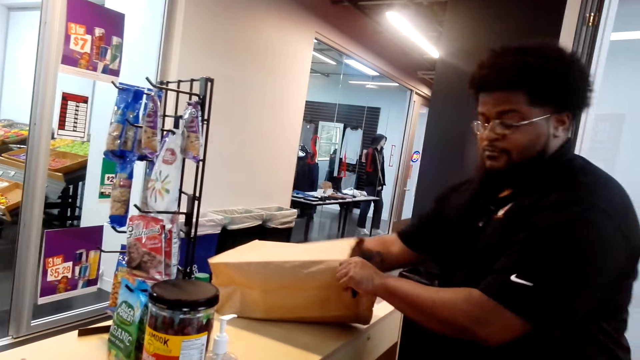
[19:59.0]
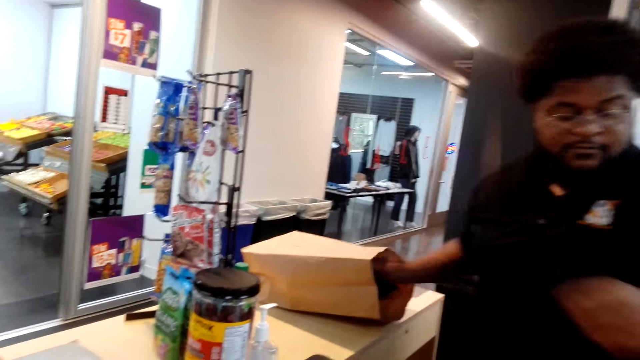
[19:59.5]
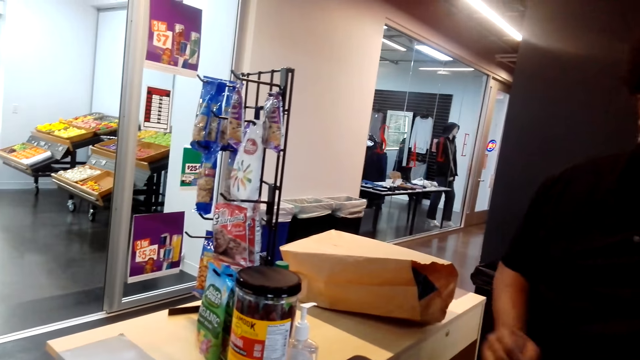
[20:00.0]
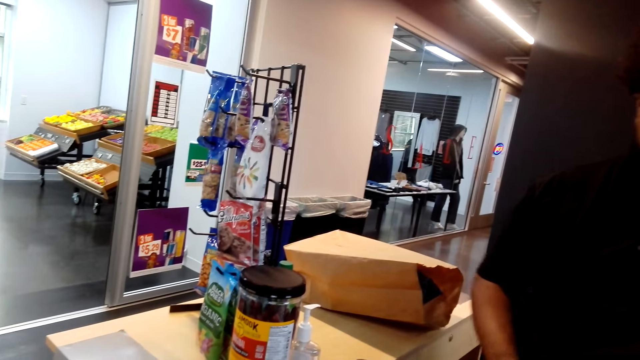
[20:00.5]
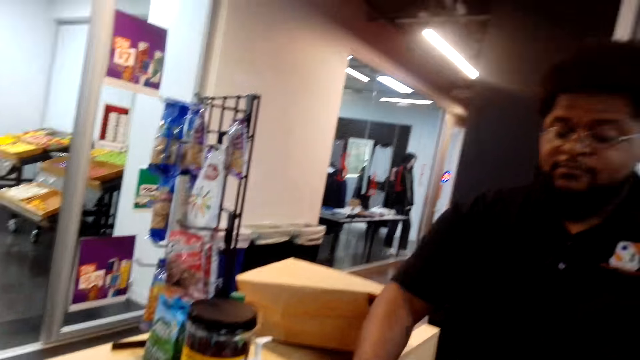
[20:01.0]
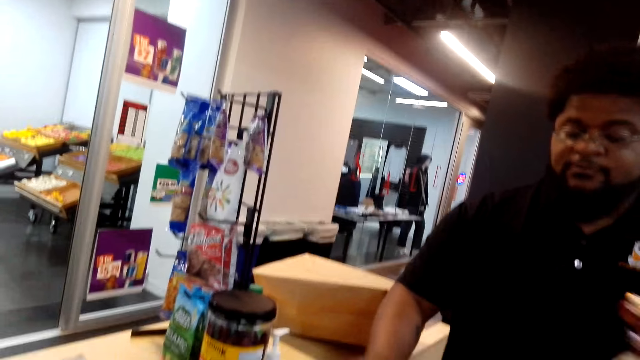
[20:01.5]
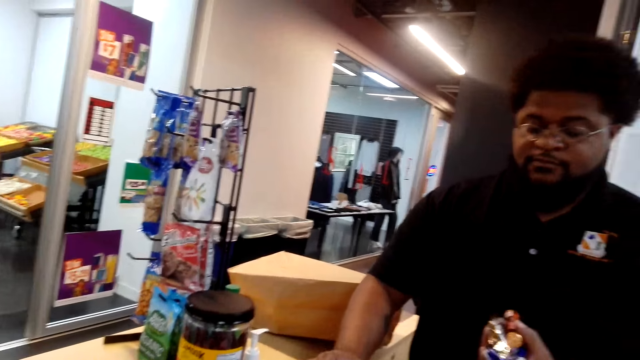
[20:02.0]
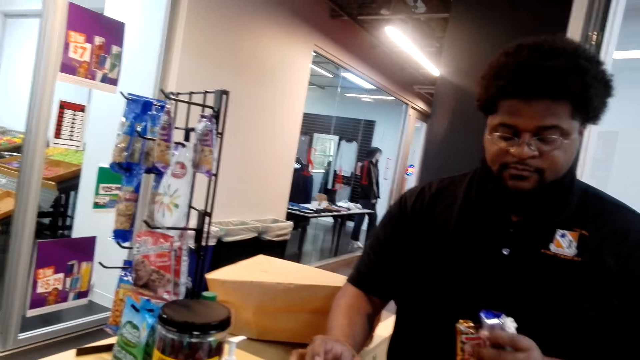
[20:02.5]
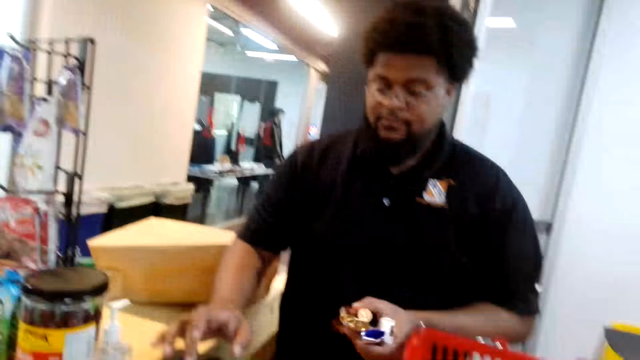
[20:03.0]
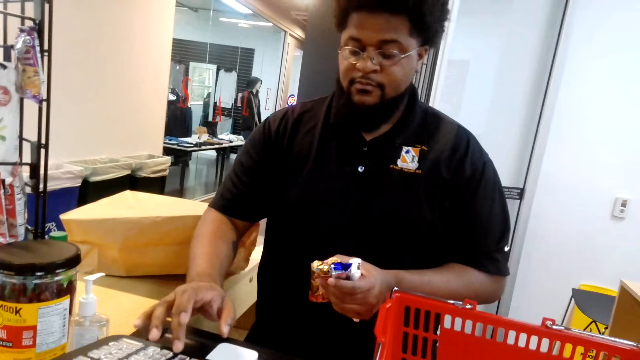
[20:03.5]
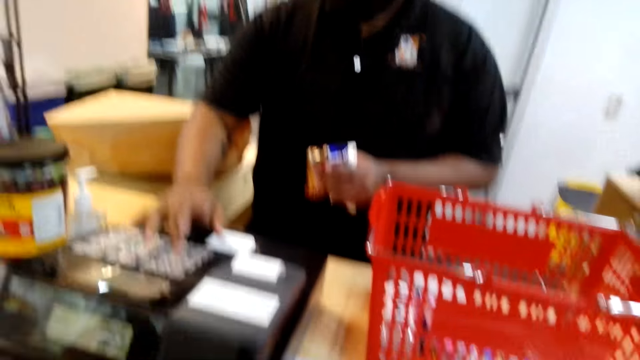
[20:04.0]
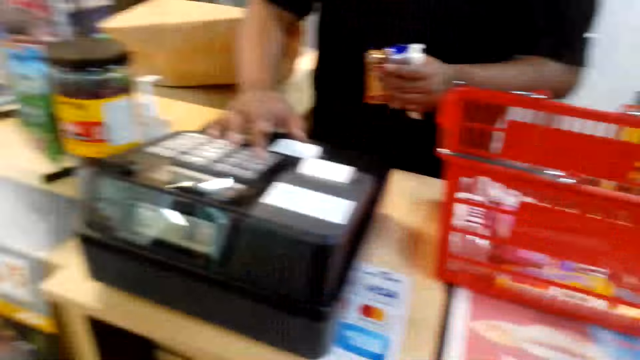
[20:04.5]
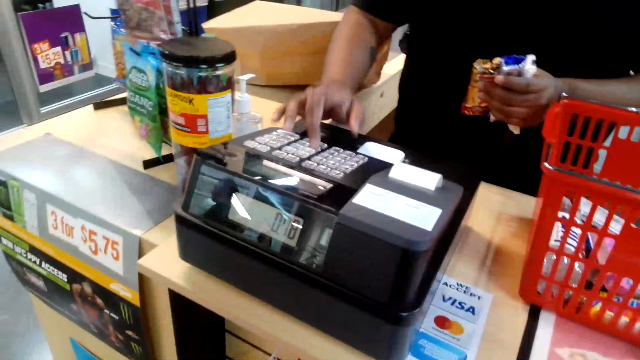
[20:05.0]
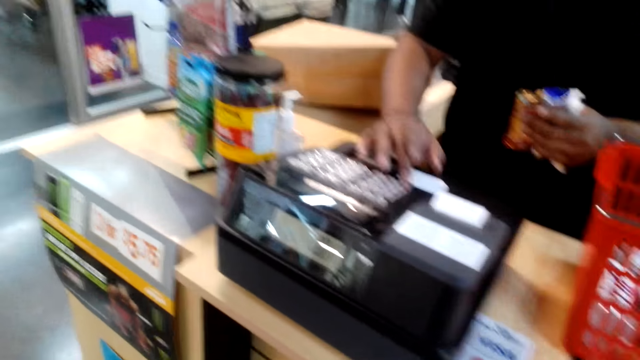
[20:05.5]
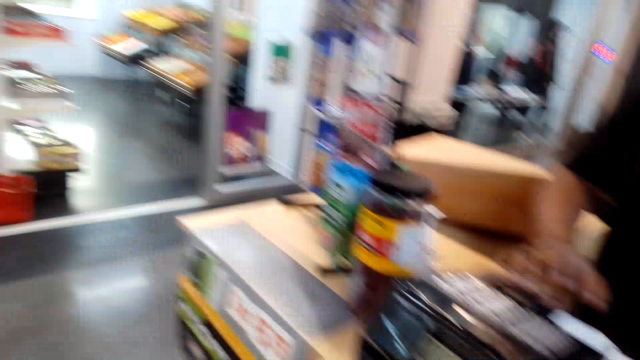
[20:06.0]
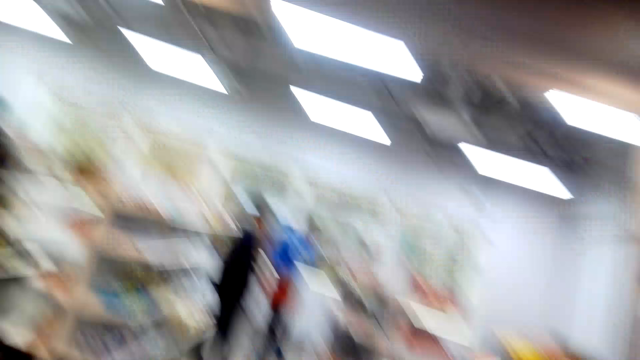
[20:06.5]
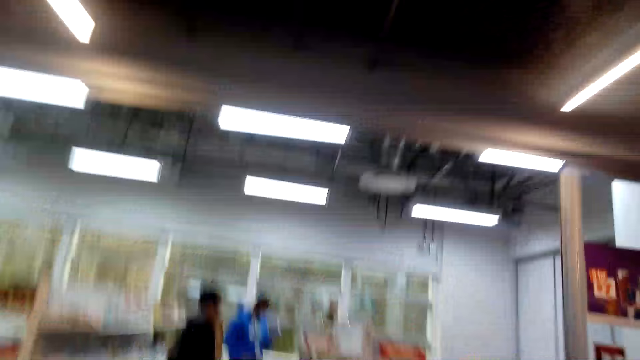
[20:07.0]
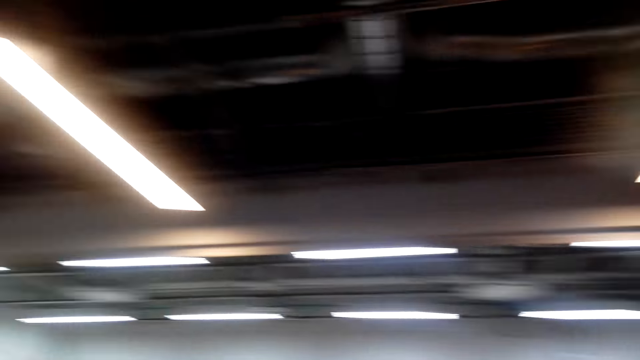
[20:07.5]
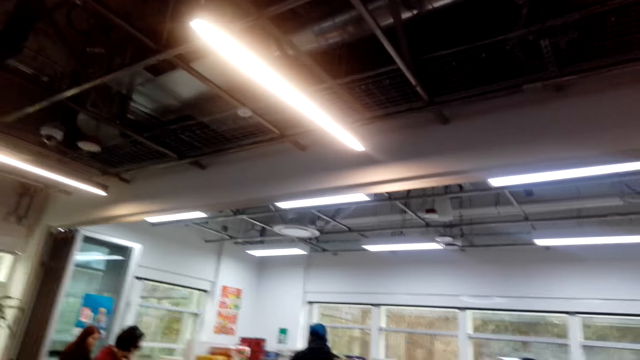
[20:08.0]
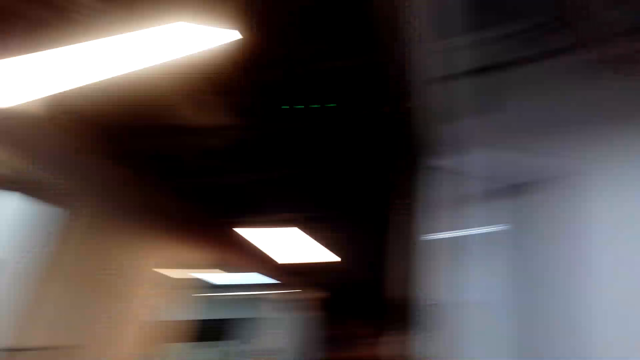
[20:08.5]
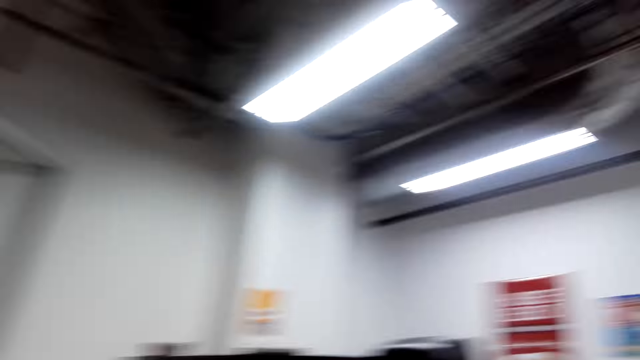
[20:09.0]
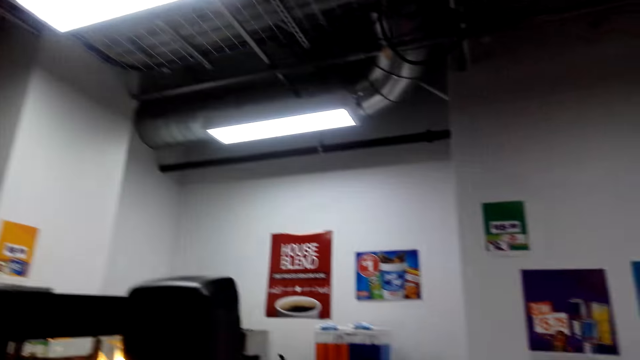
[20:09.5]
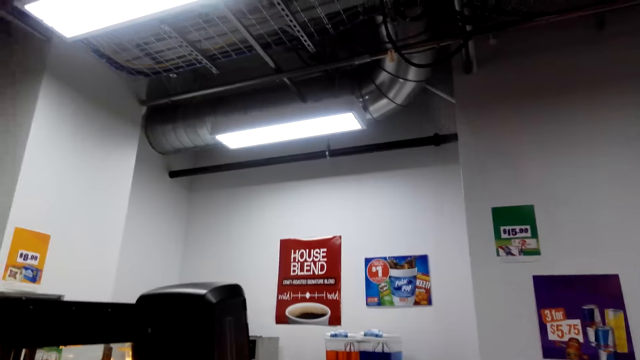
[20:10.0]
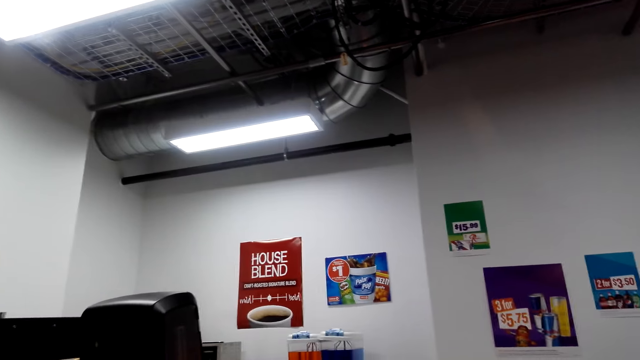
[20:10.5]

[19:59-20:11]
A cashier puts the packets in the shopping bag. The cashier picks the packets from the shopping basket, presses the cash register, looks at the packets and presses the cash register. The camera wearer looks around.

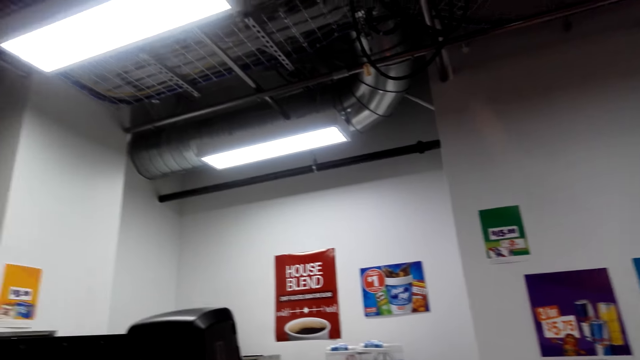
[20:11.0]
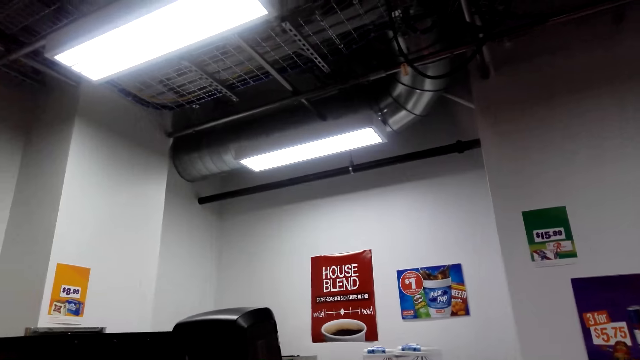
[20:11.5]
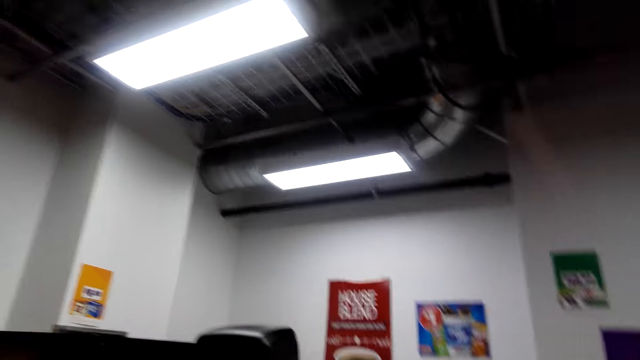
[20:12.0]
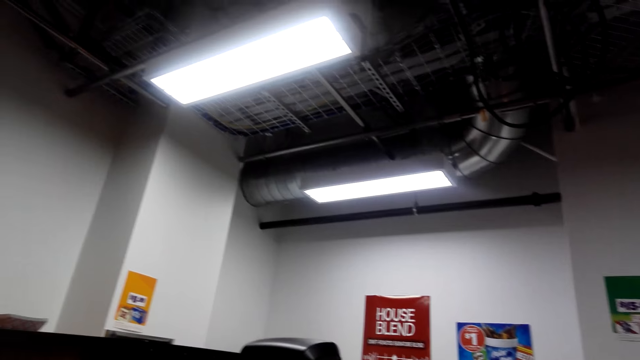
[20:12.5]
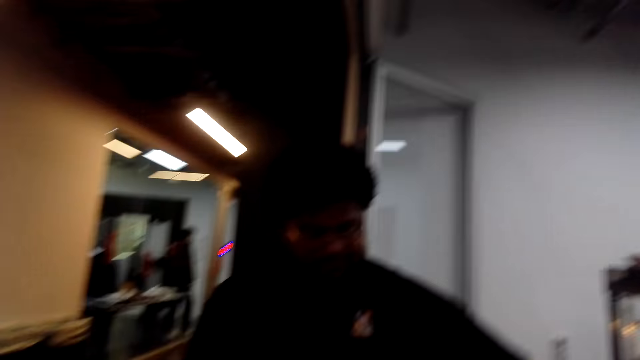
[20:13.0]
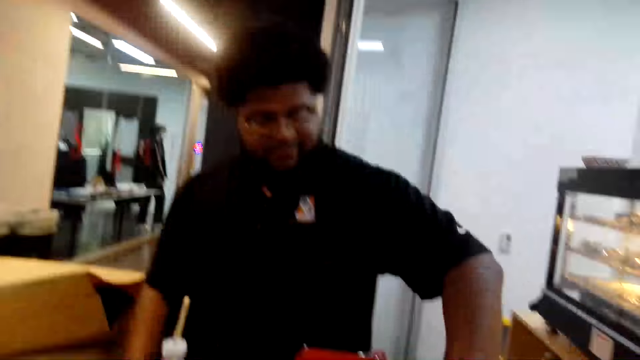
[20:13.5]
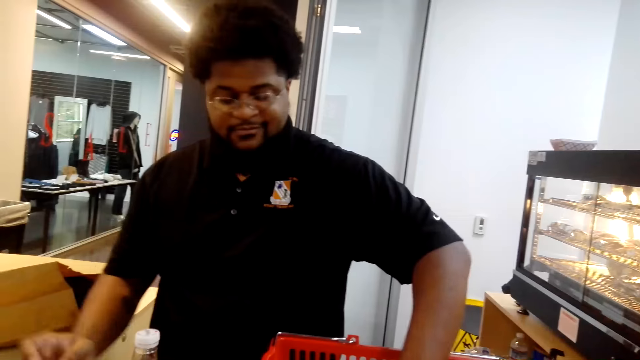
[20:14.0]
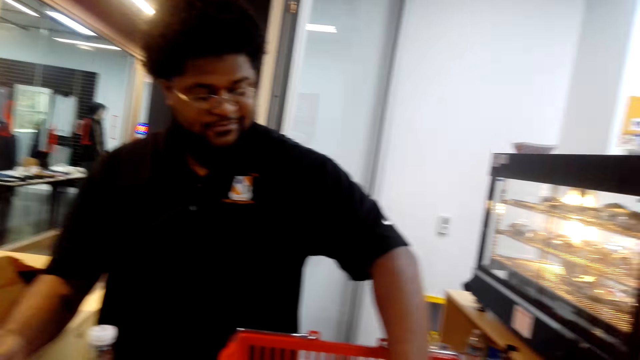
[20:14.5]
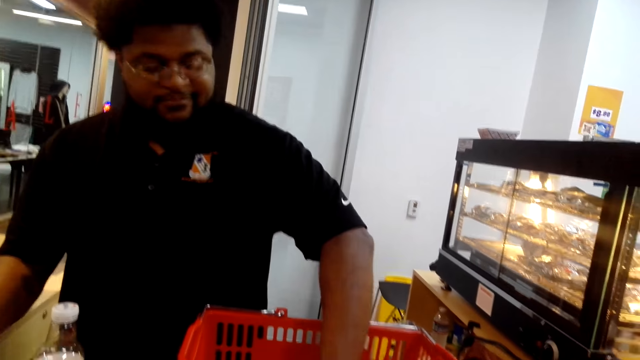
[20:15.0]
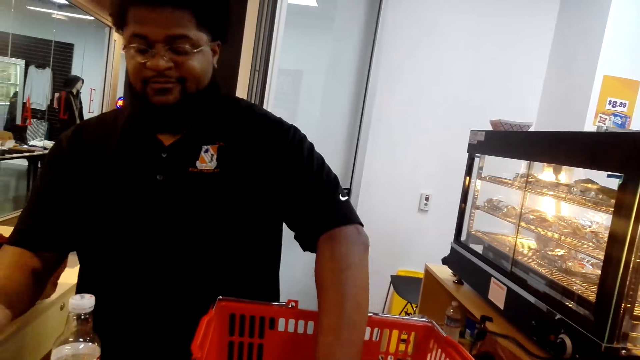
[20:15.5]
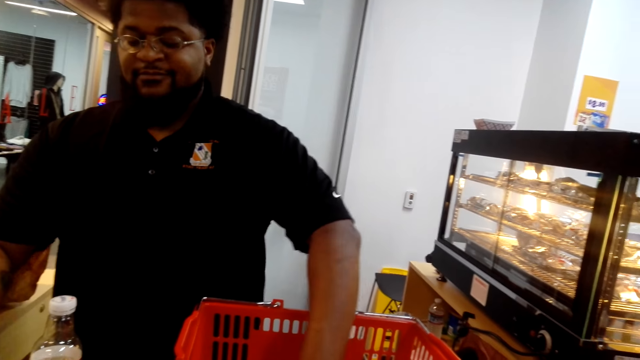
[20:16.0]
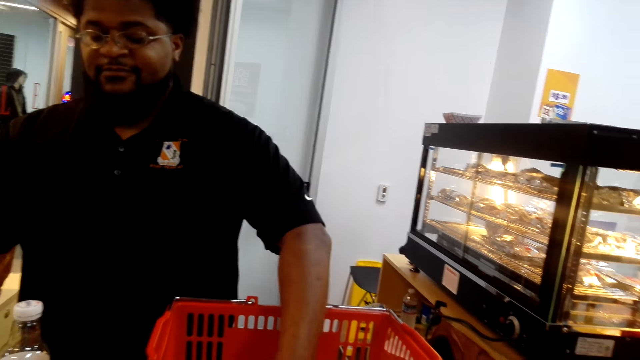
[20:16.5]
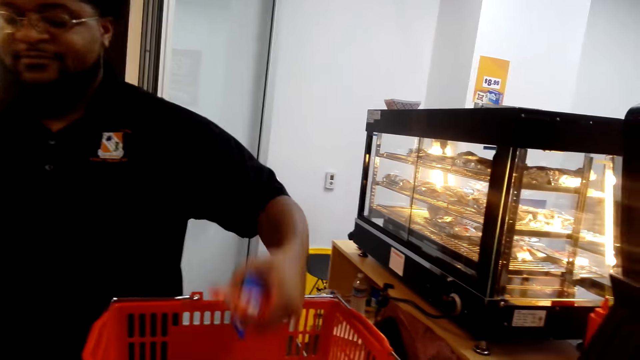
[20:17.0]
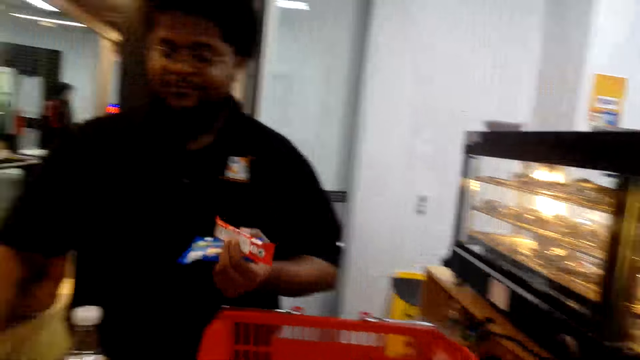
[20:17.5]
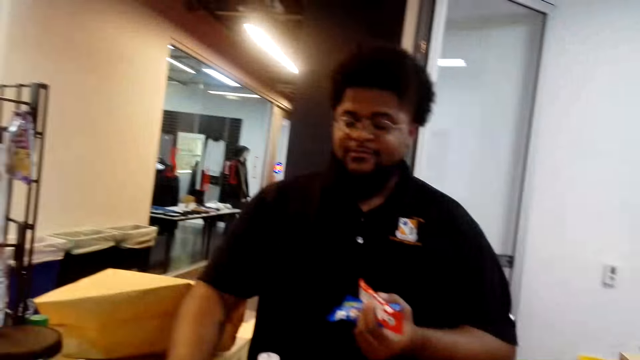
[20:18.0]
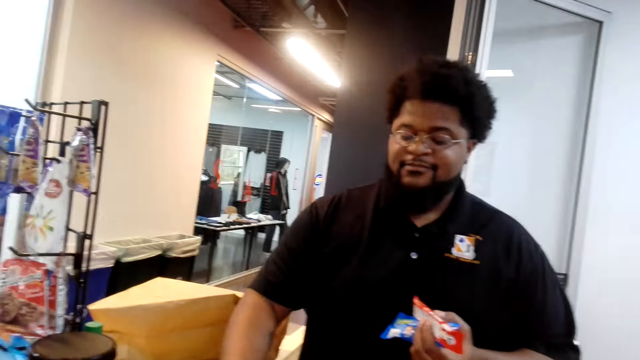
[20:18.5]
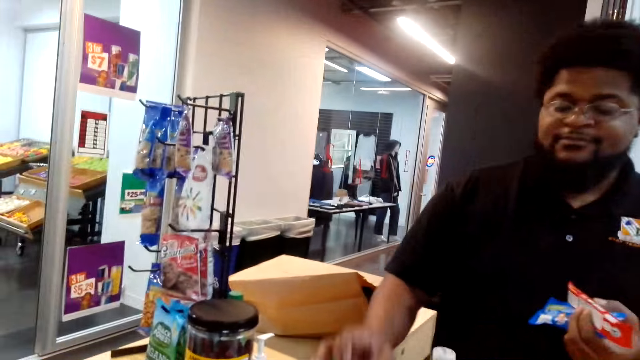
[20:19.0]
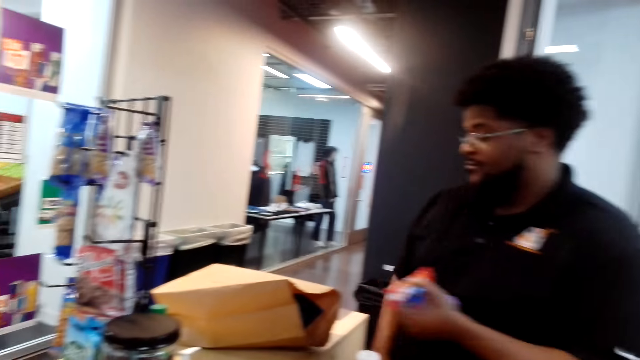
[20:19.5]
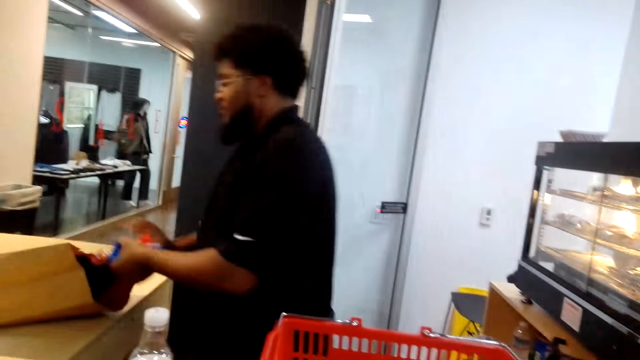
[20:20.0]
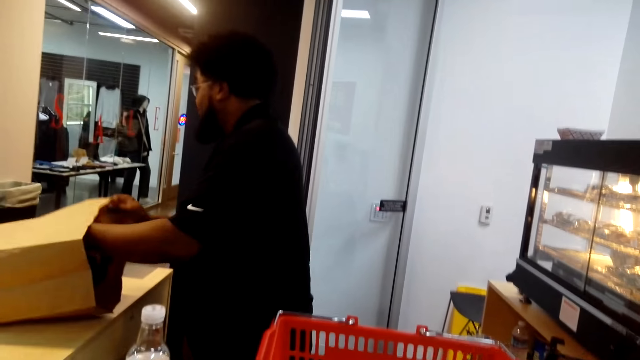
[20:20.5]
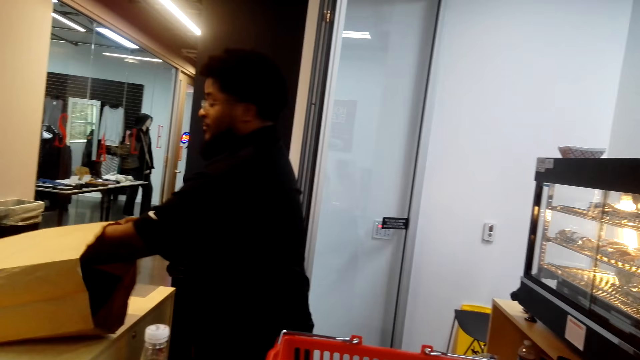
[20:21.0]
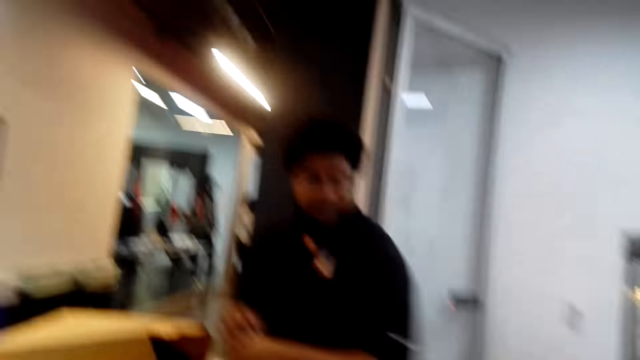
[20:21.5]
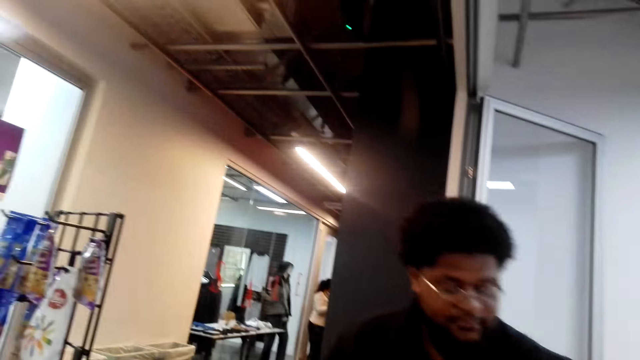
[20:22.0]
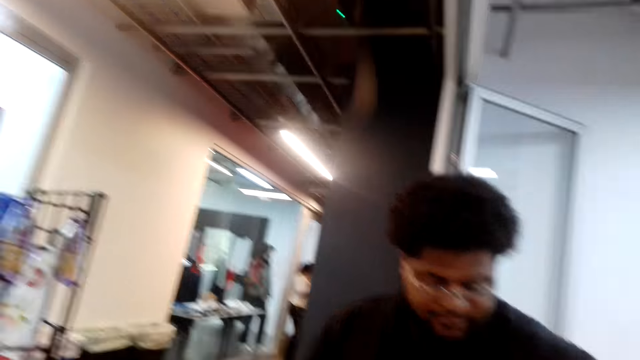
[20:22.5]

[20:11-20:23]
The camera wearer looks at the cashier. The cashier picks the packets from the shopping basket, presses the cash register and puts the packets in the shopping bag.
